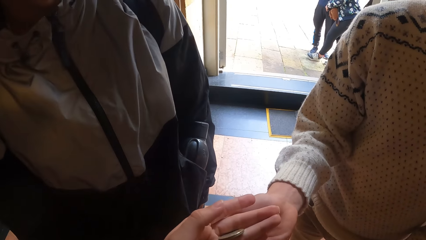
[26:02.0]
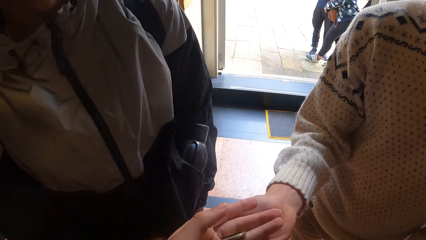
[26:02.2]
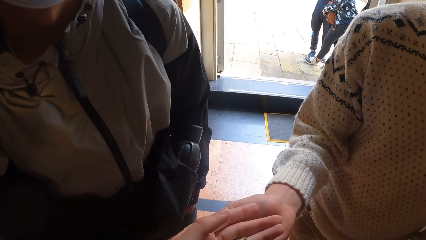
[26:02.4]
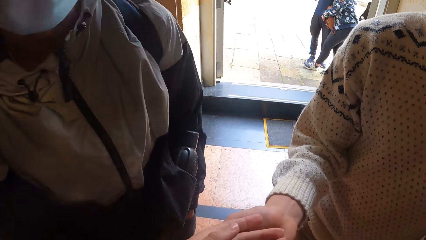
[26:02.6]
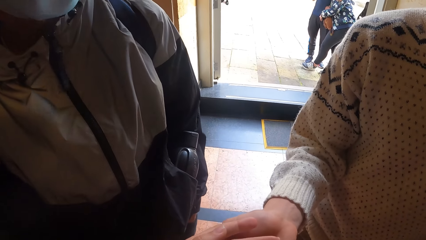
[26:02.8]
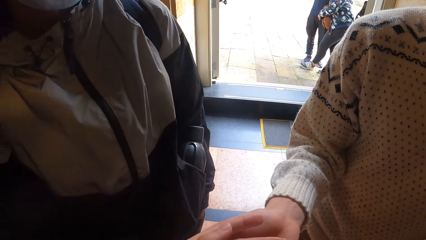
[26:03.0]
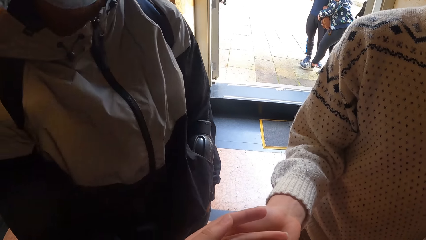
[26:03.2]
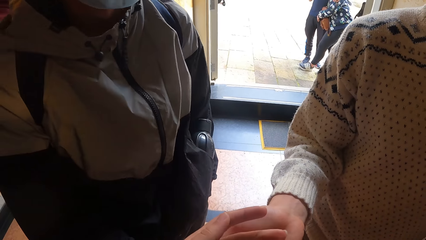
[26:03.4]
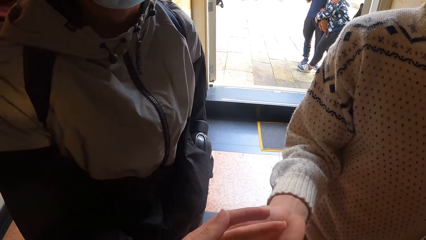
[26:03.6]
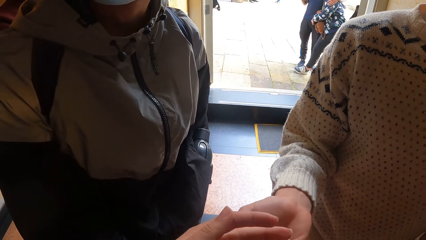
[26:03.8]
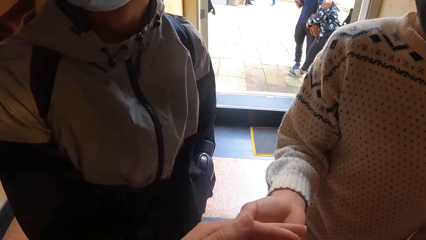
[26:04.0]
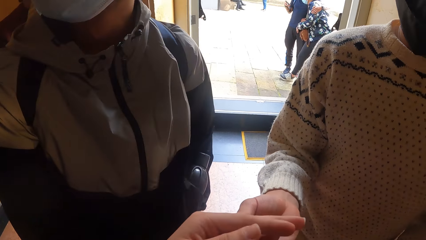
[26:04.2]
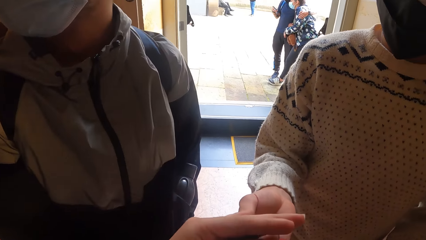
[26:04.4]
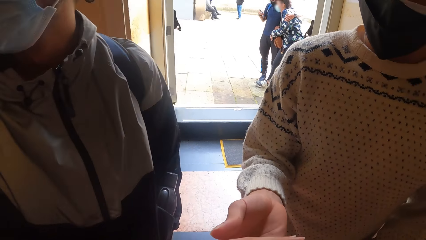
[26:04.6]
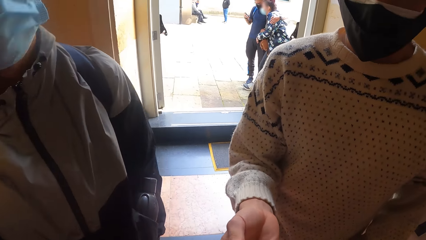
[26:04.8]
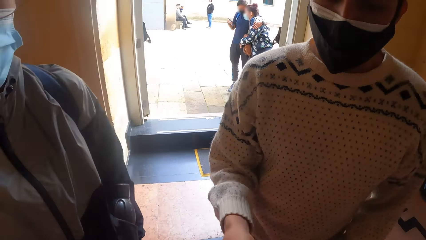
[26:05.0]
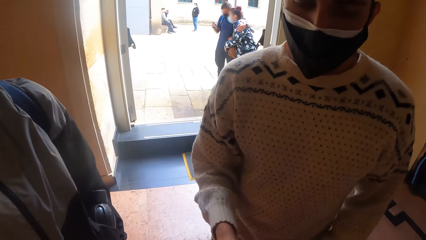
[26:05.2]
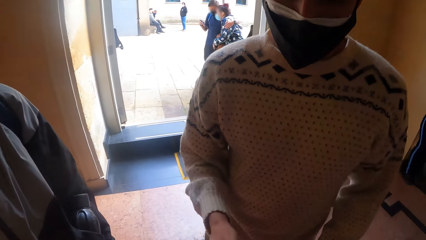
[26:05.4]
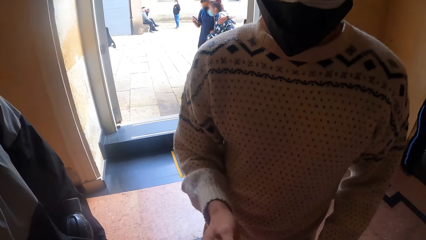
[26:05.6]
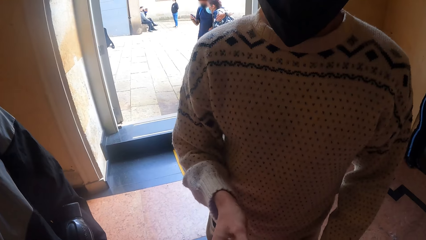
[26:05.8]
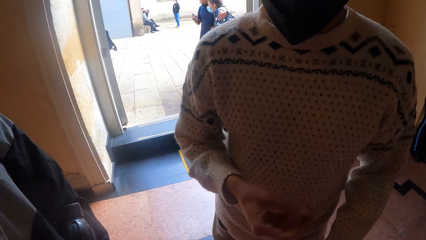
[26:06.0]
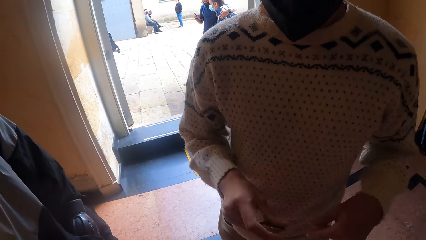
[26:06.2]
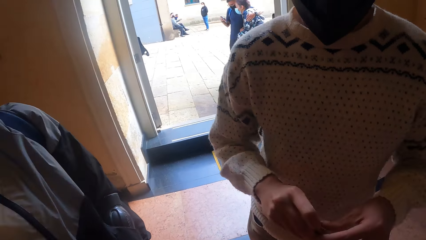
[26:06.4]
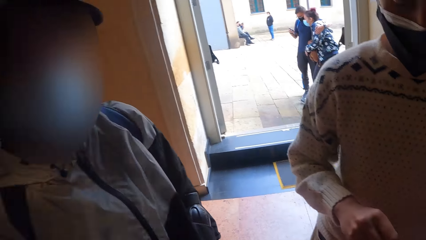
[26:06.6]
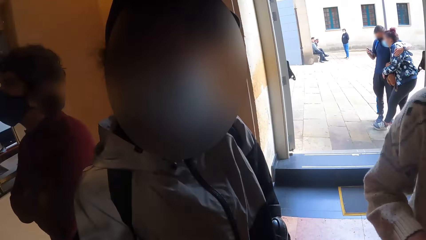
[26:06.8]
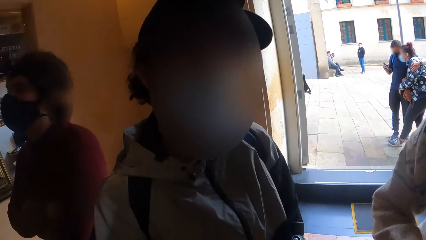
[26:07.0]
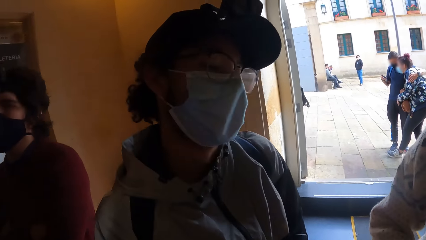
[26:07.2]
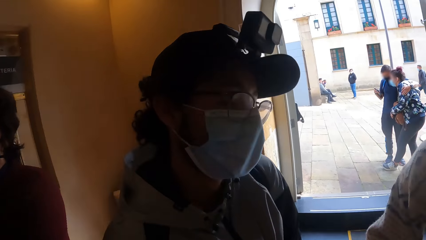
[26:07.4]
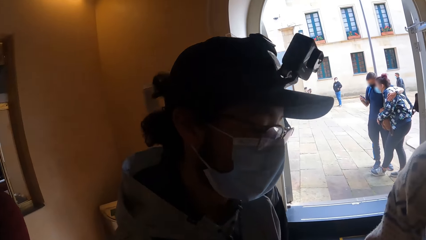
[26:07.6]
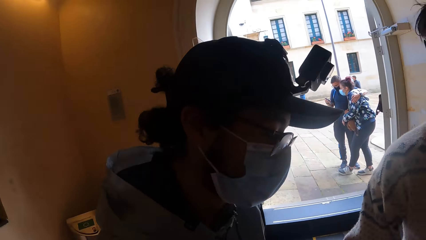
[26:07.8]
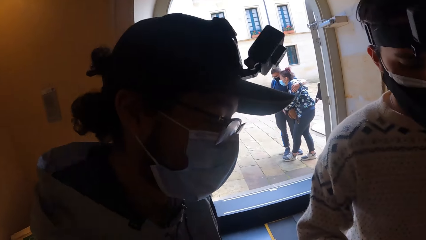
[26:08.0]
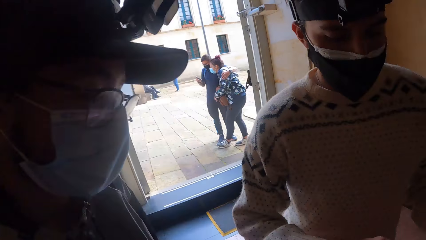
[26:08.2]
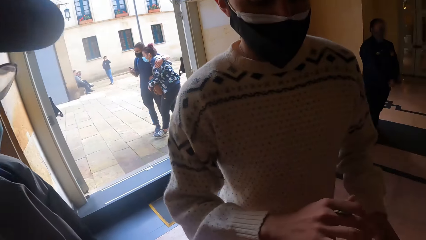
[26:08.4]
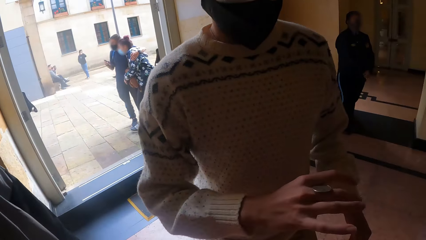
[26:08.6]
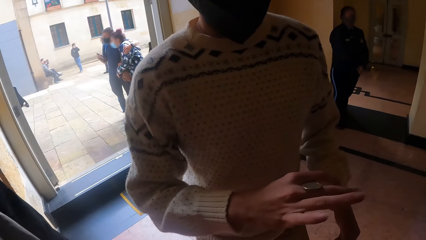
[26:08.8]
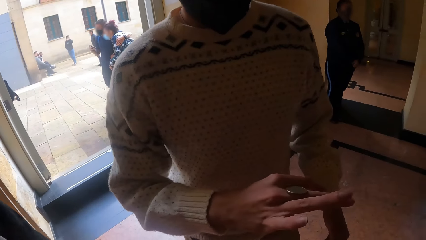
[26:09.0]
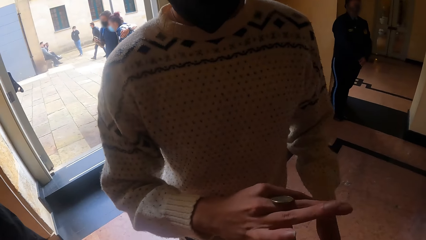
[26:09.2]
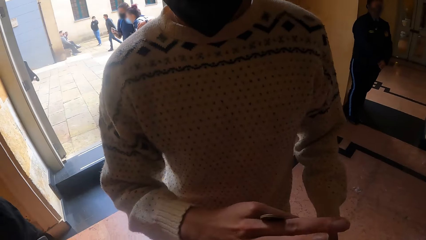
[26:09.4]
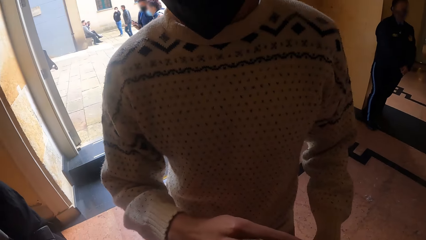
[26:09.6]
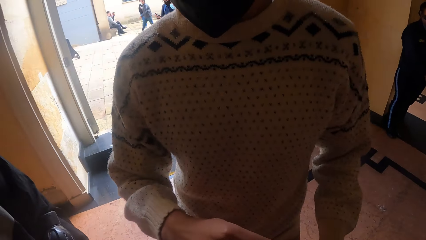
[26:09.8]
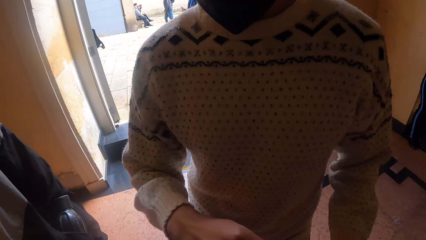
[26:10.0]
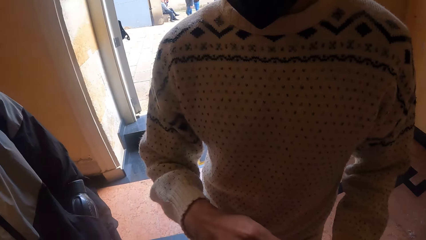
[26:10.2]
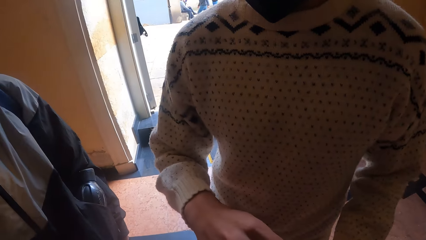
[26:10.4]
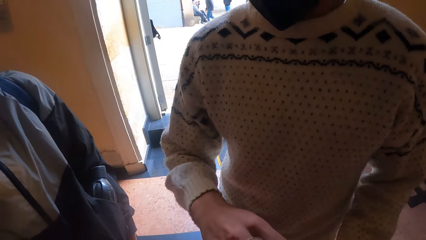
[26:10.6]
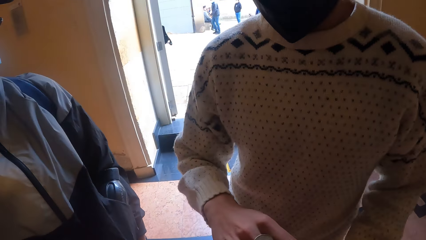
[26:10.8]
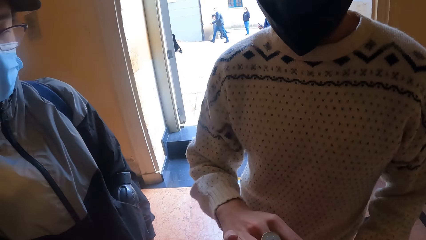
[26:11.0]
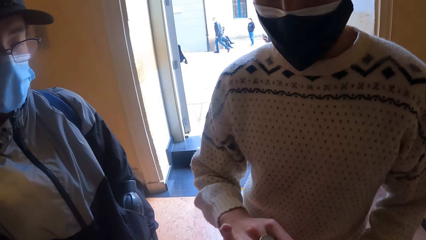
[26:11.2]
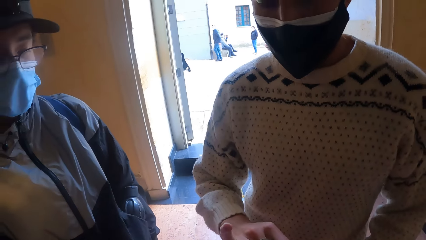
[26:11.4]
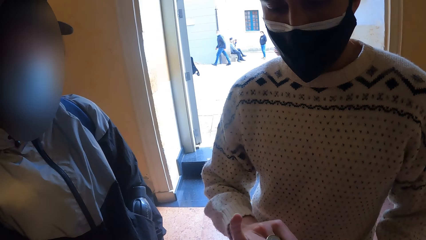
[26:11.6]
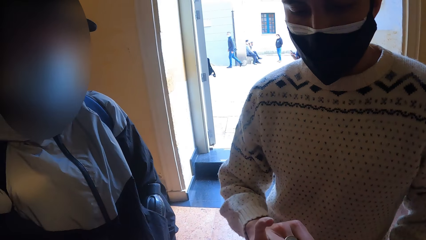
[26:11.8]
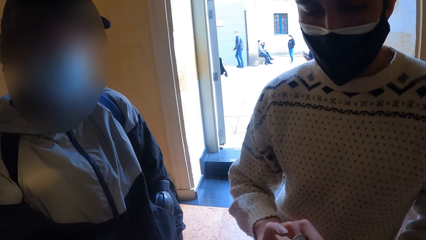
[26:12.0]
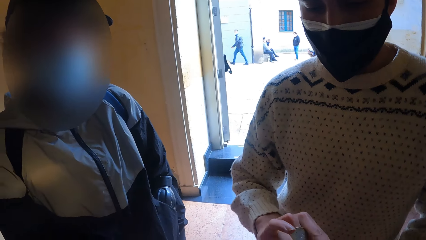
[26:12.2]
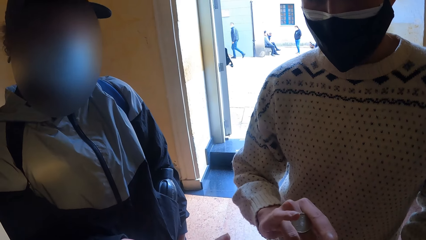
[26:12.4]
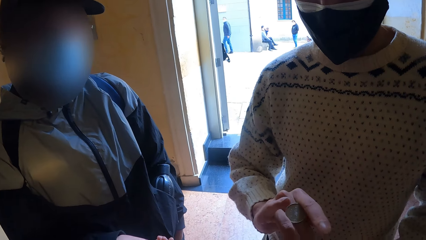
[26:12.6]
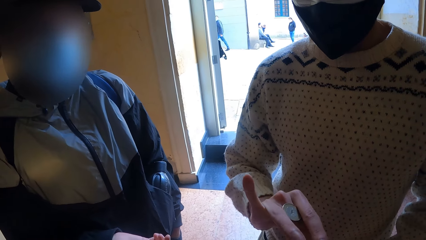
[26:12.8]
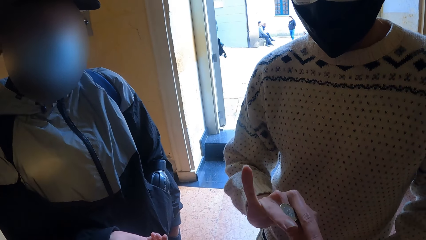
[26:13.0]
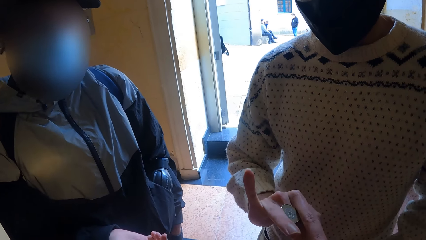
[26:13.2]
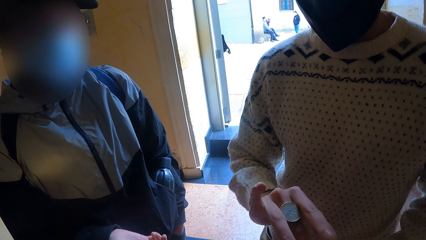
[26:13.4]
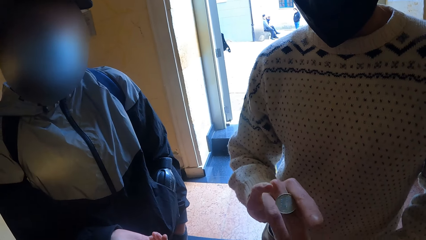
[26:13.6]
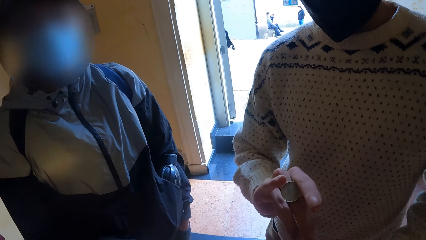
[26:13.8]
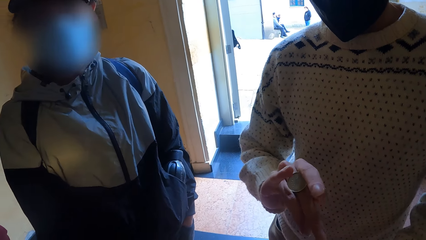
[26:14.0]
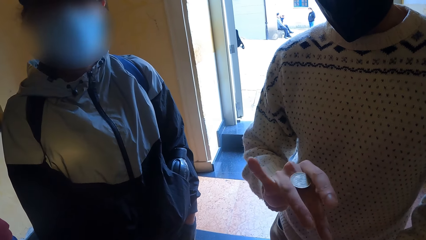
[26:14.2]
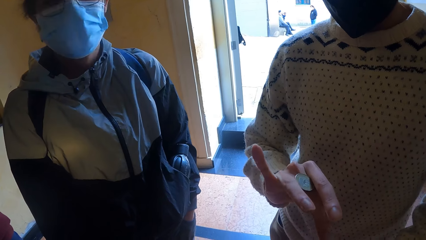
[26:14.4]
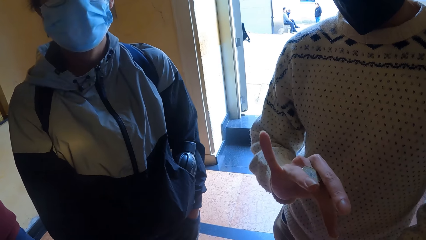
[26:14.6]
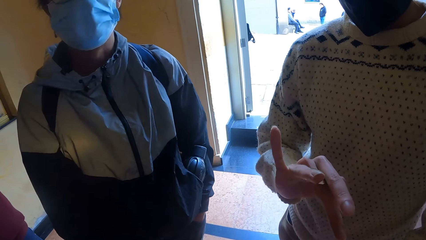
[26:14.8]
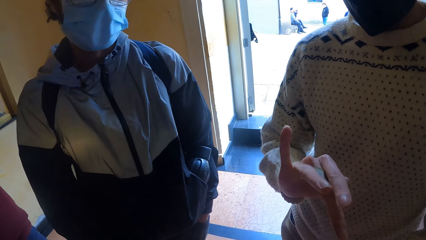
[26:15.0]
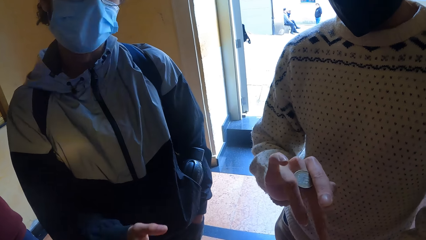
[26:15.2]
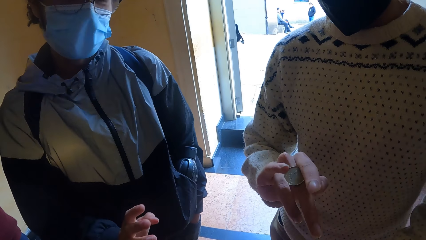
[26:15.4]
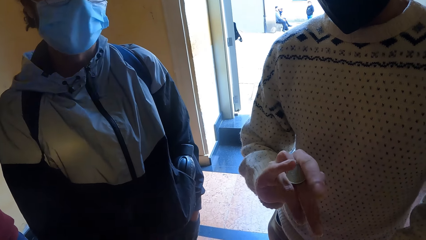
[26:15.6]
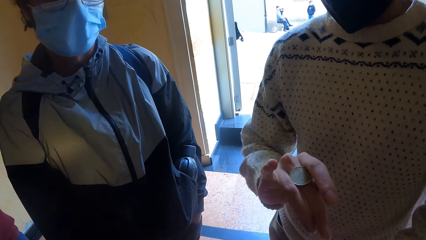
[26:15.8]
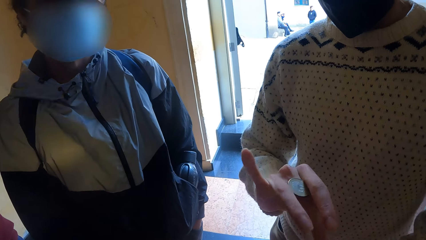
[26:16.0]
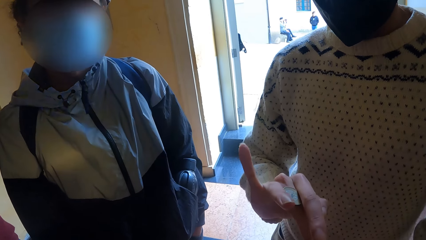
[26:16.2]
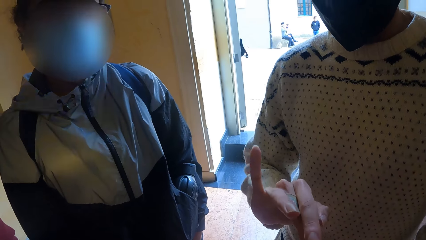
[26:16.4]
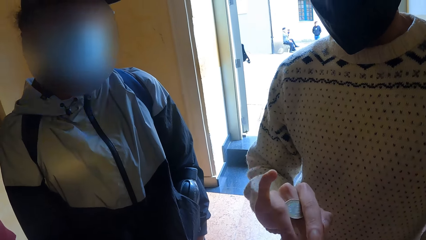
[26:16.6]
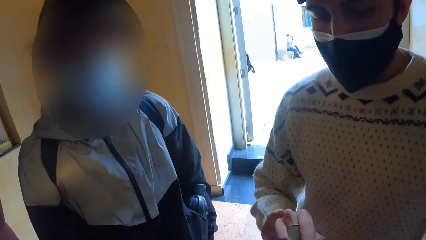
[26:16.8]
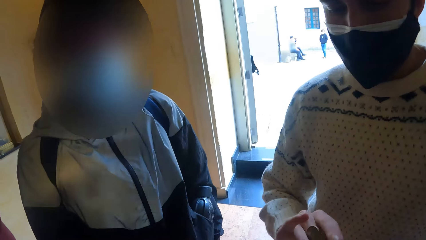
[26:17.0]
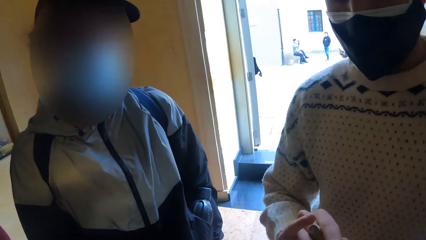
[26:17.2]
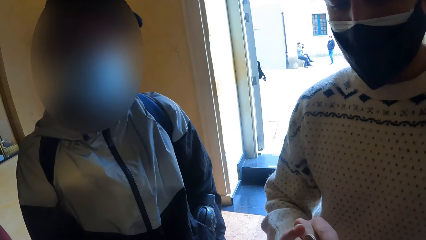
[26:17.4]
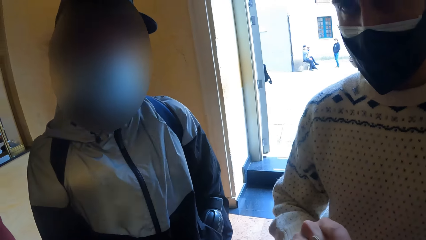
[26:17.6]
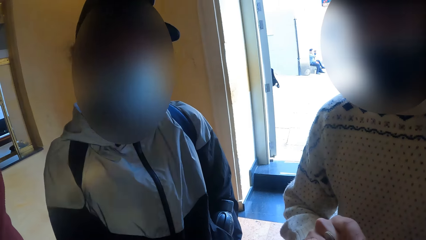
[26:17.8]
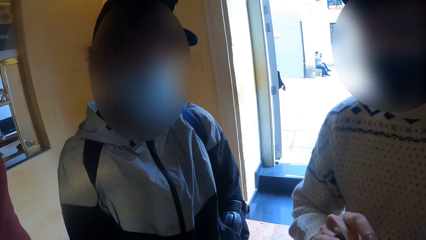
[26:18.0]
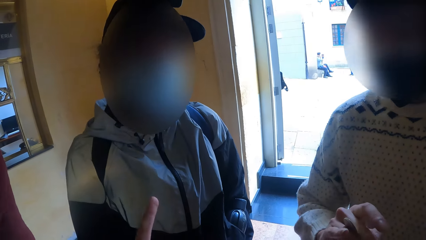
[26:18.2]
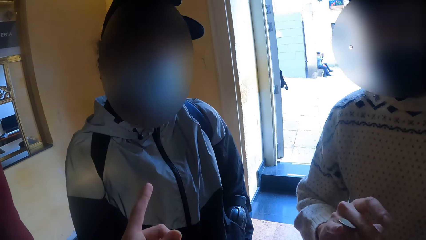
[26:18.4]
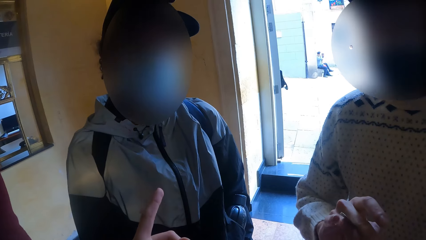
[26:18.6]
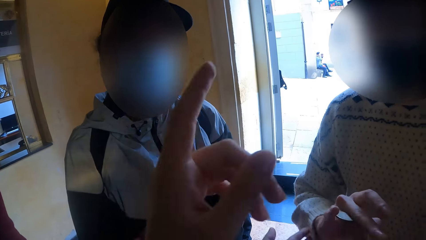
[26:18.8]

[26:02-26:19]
A man takes a coin. He holds the coin in his right hand. He plays with the coin. He rolls the coin across his right fingers. Another man interacts with the camera wearer and the first man.
